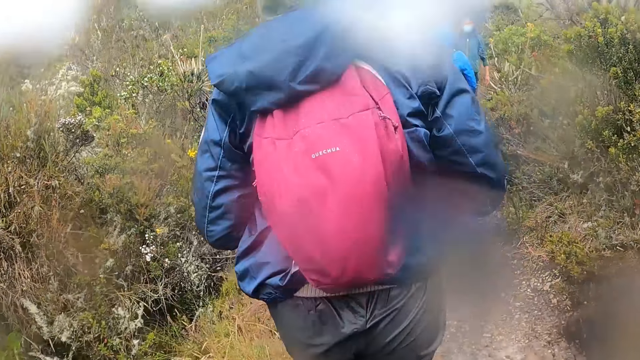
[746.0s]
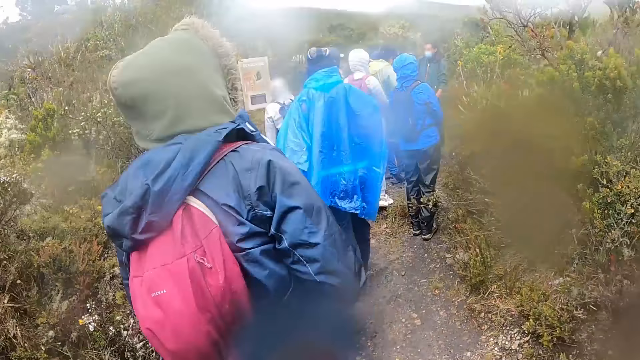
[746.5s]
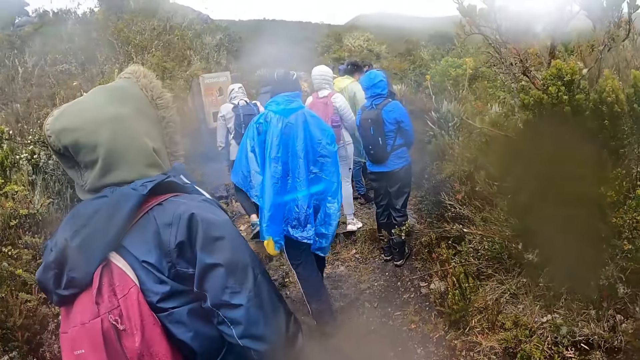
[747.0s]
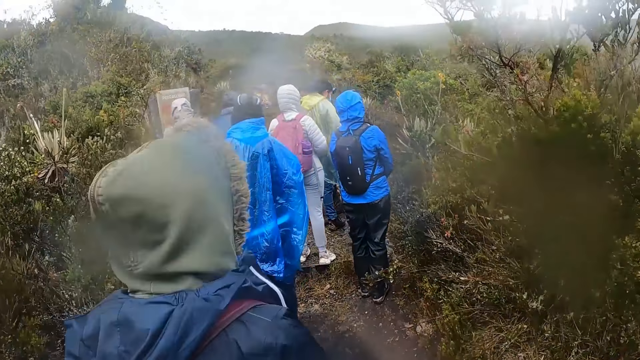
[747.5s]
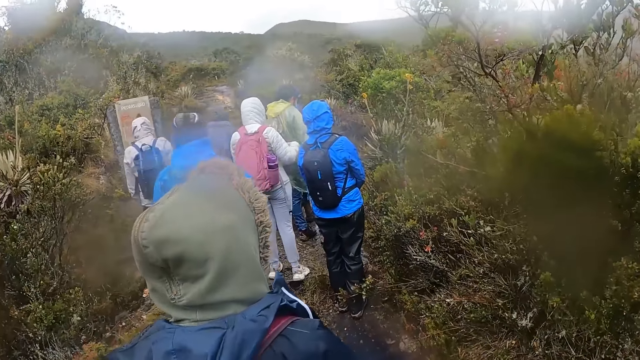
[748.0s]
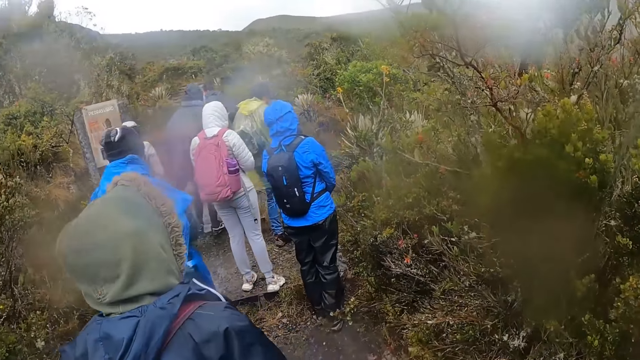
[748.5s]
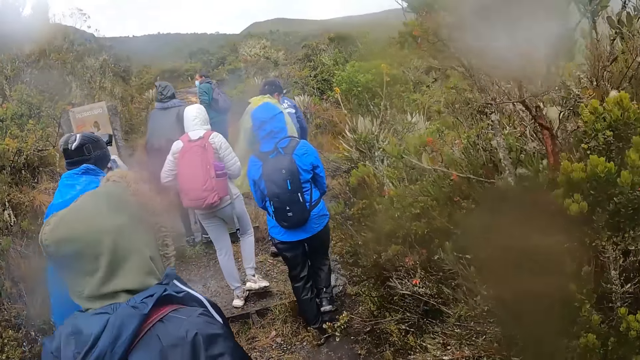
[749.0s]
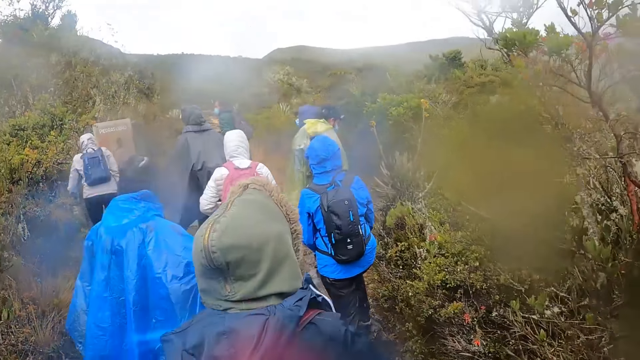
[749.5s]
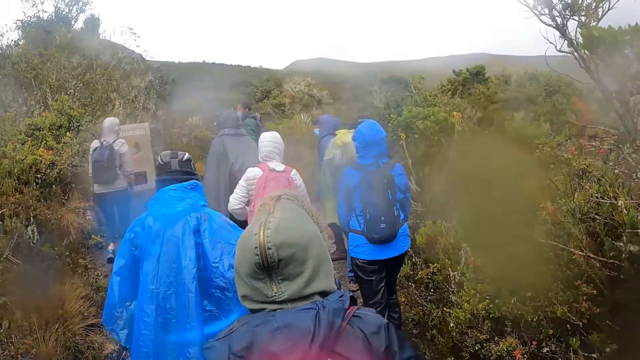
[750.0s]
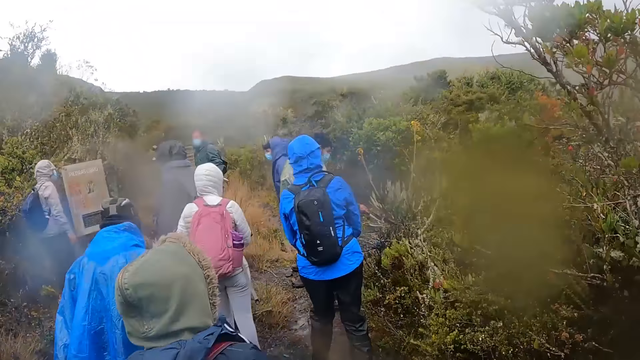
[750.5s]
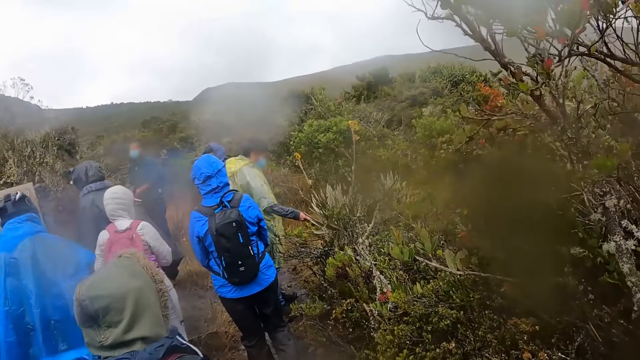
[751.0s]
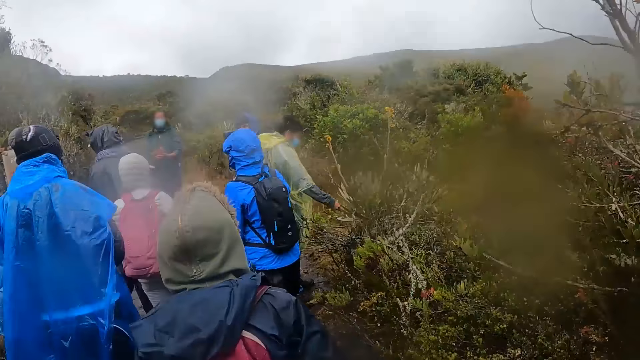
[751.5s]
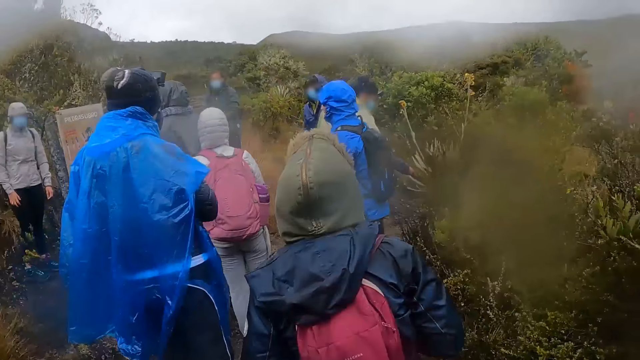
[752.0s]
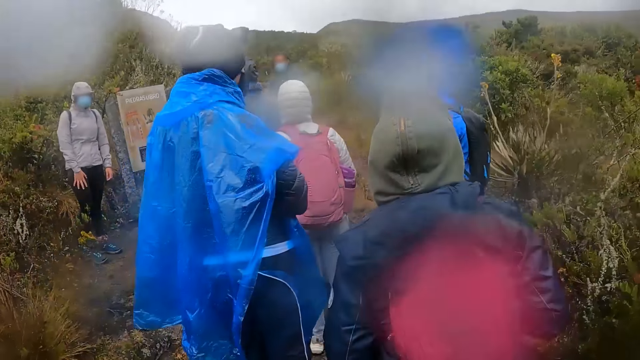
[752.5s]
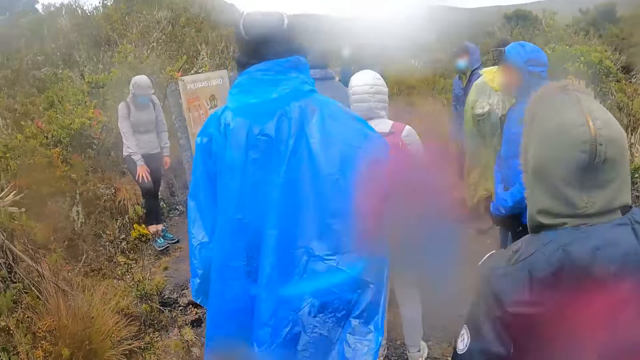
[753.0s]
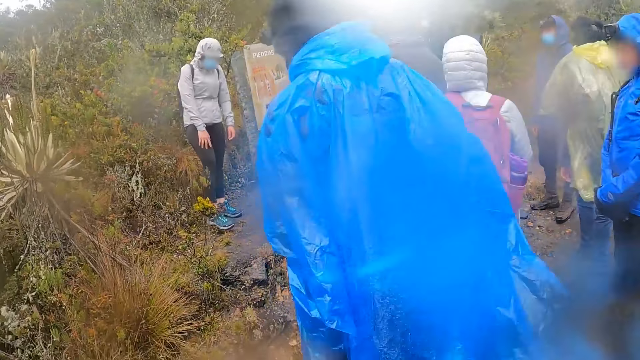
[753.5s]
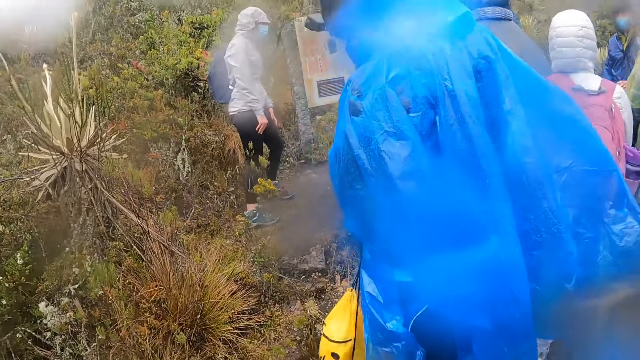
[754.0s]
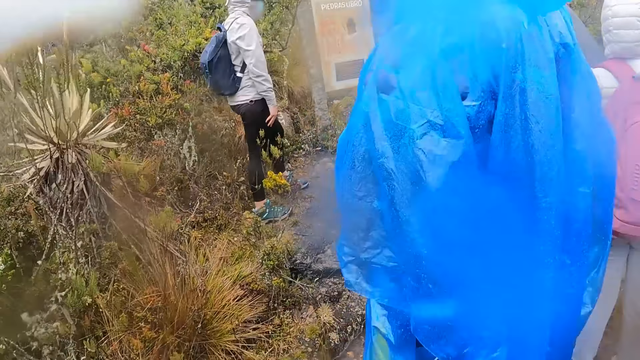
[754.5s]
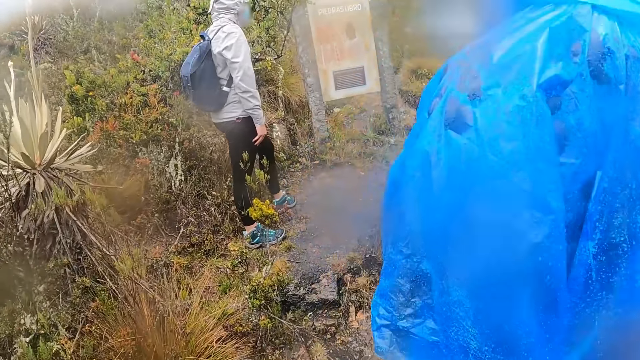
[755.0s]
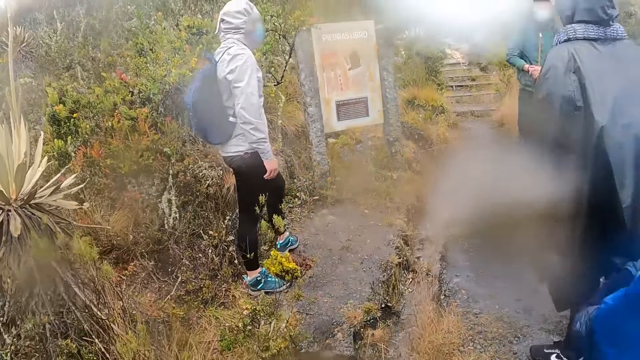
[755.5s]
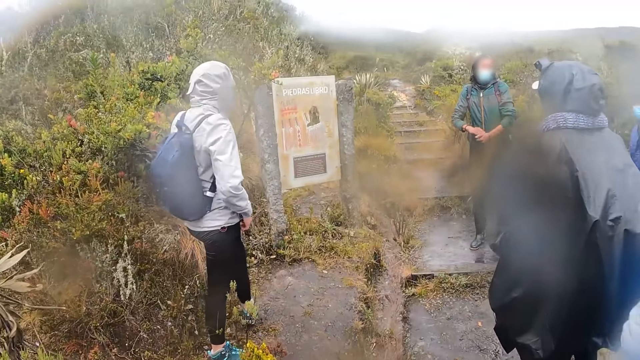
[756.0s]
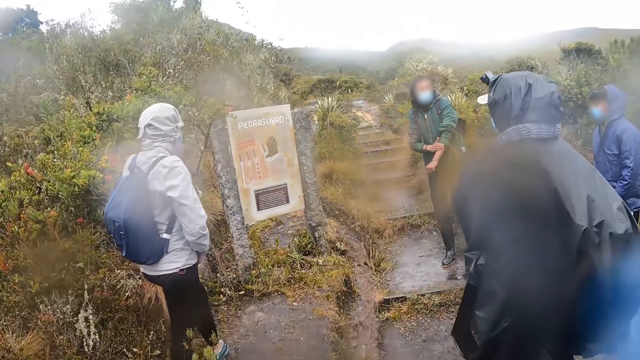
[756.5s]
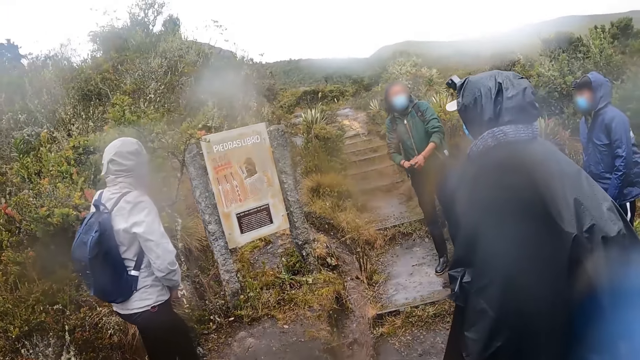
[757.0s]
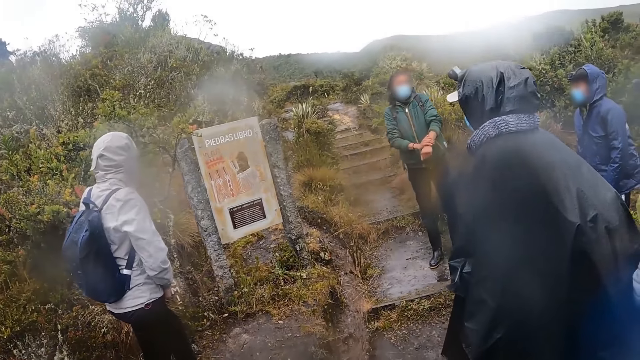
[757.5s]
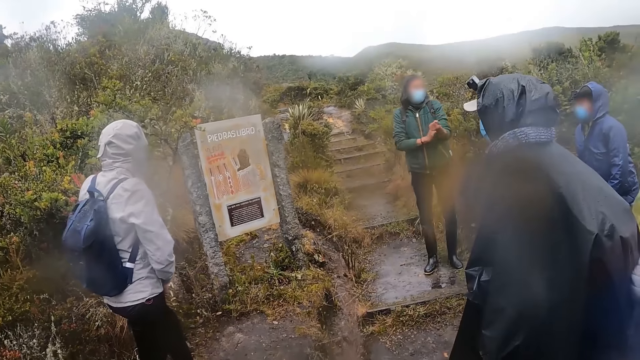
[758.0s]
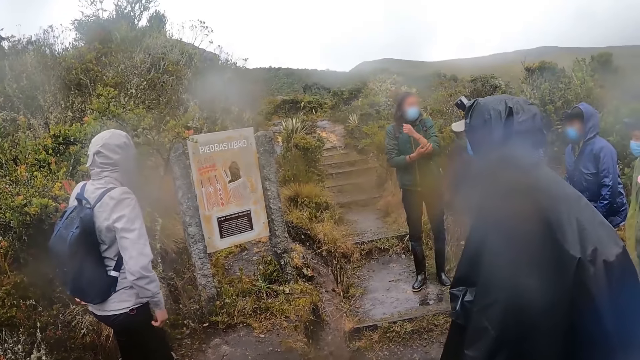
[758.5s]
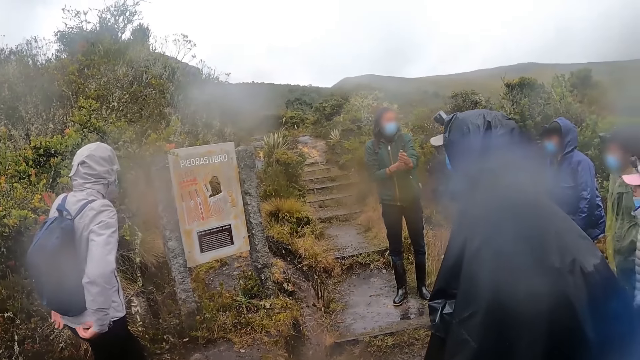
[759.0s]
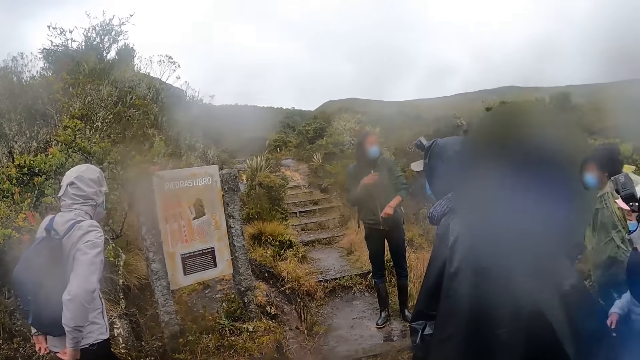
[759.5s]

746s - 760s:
A person looks back. The person climbs up the hill. Another person picks a fruit. Another person looks at her shoe. A man rubs his right hand on his left hand. The first person scratches her hand.

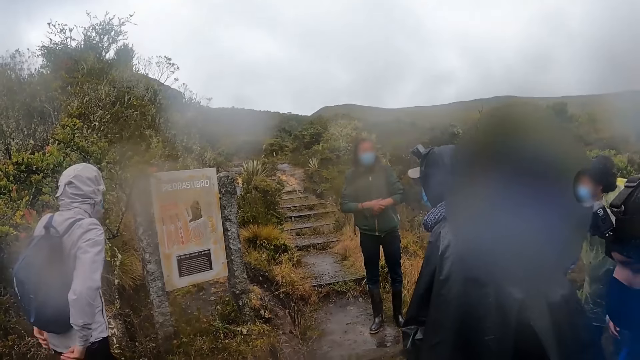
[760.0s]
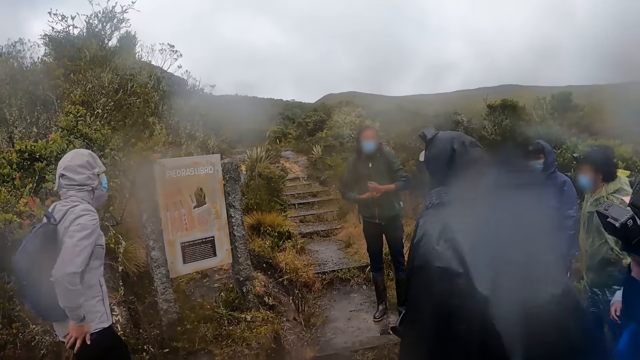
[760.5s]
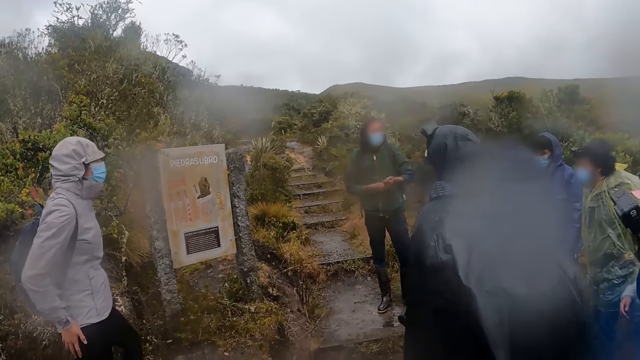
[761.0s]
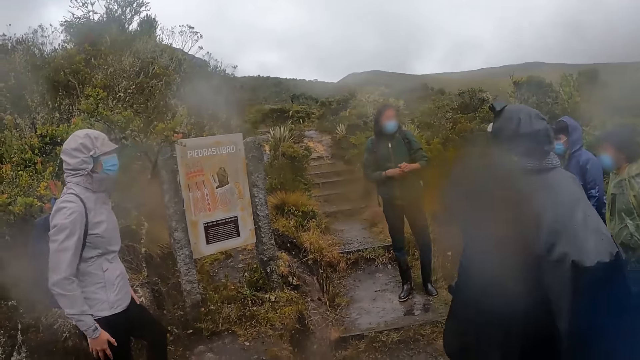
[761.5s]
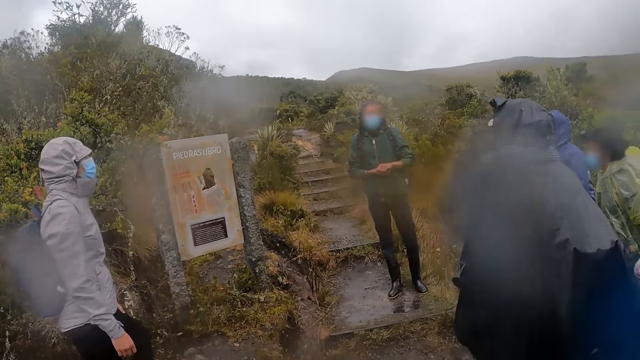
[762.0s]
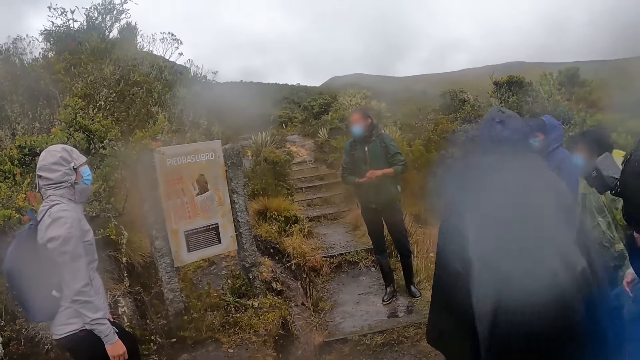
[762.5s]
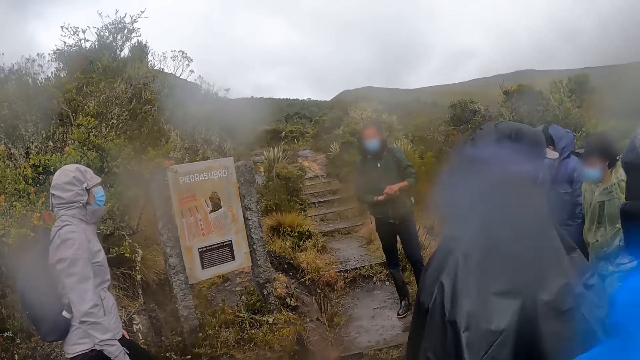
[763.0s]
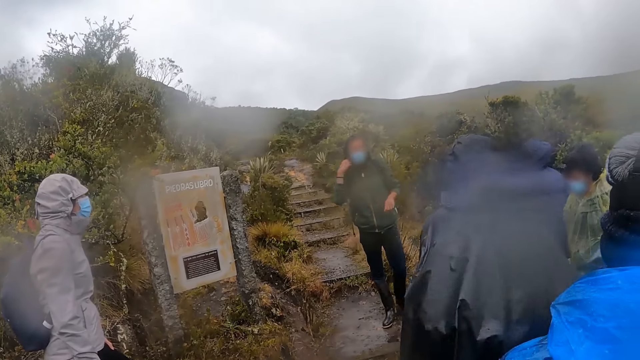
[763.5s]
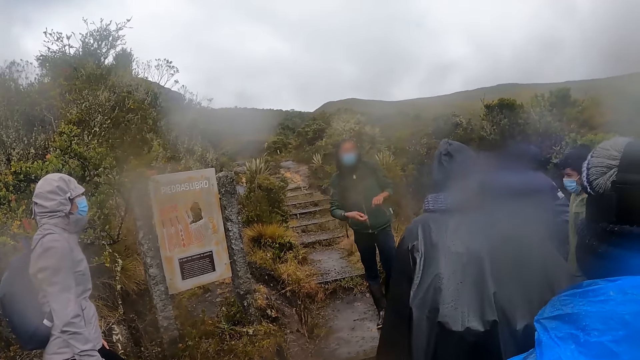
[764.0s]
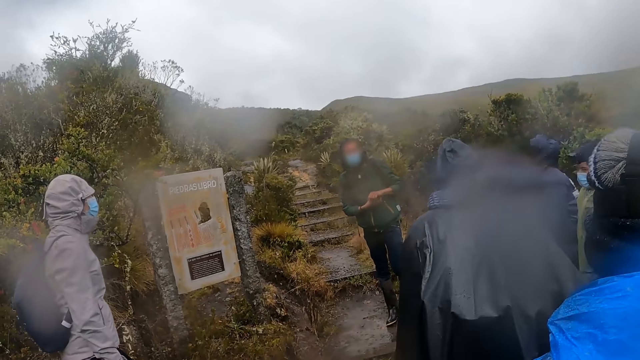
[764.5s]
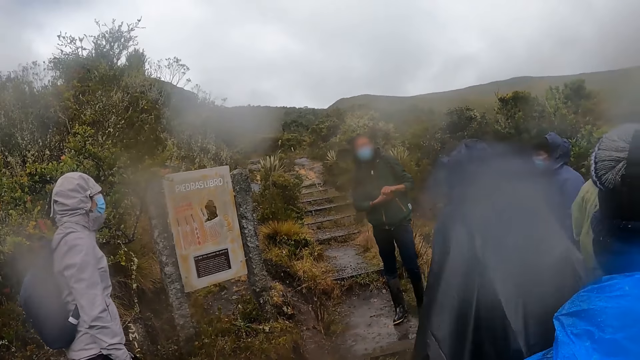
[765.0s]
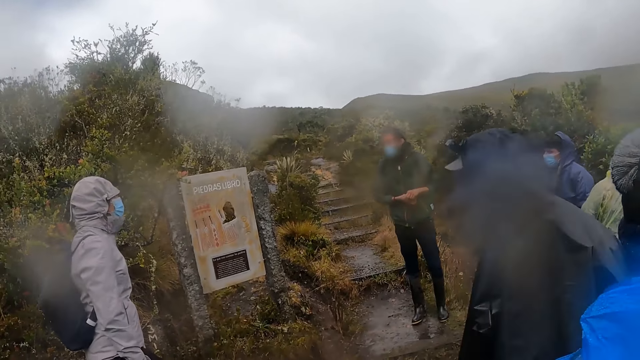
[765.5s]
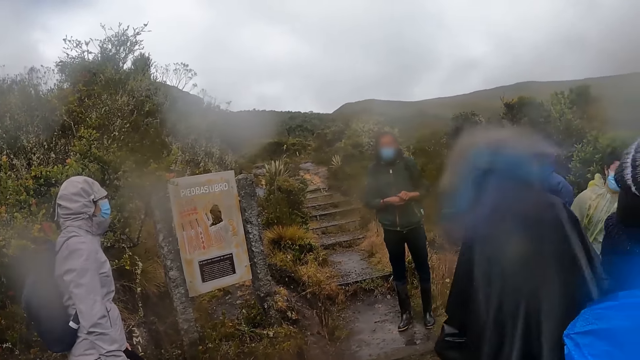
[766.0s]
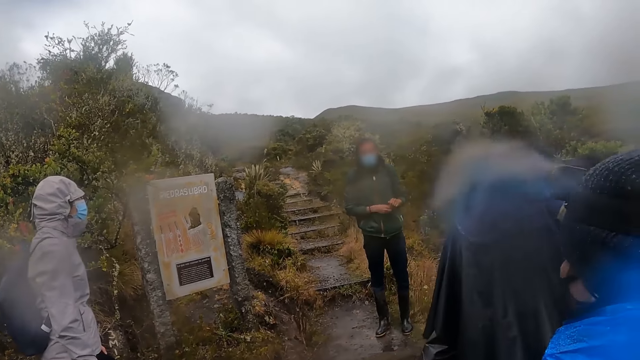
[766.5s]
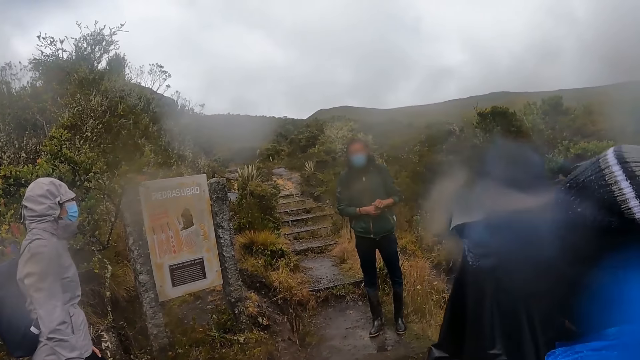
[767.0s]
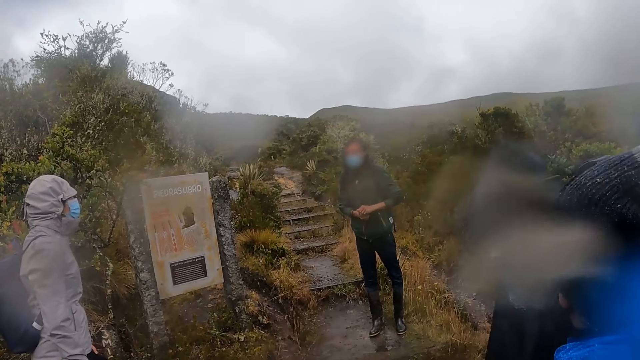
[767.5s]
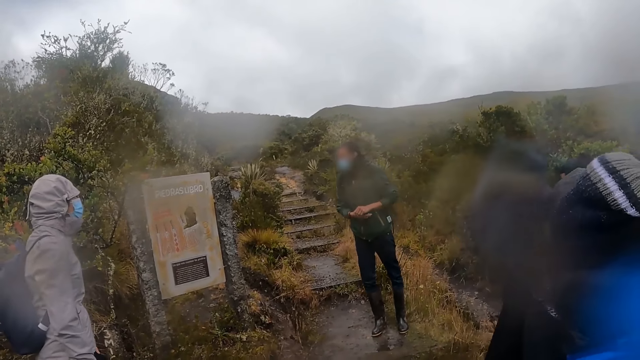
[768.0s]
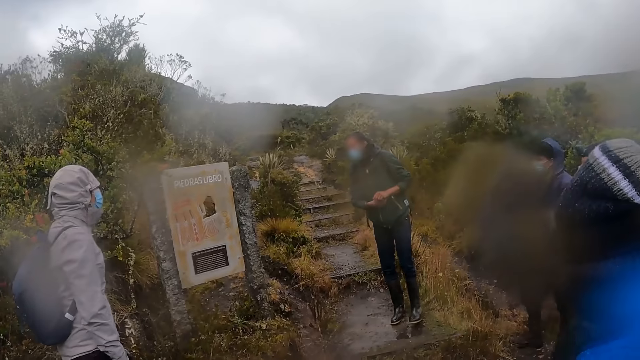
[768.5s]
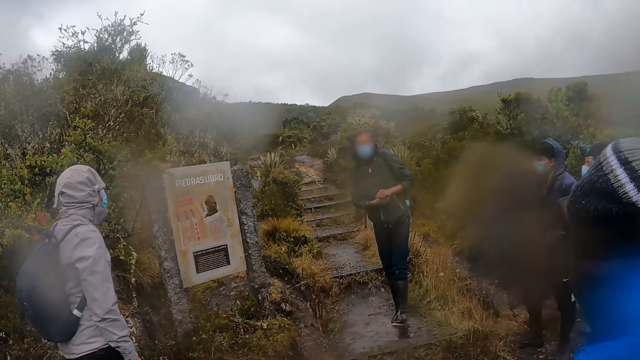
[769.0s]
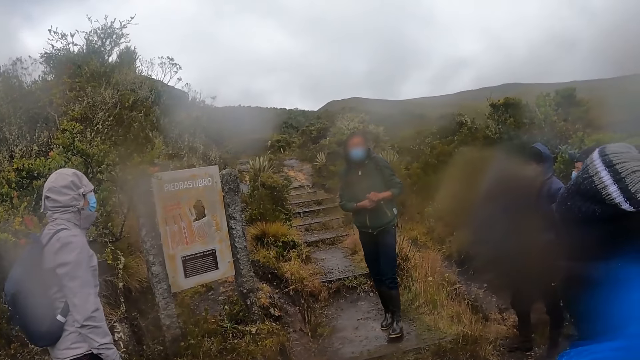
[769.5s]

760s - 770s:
A person interacts with the group. Another person turns round.
